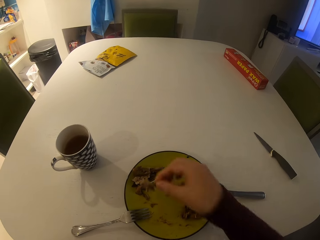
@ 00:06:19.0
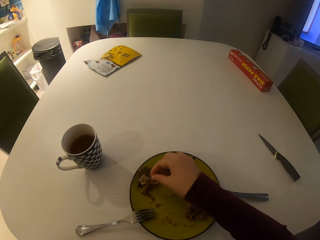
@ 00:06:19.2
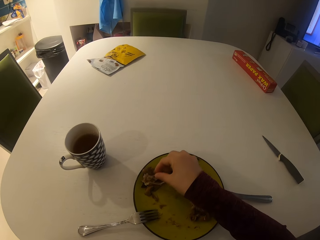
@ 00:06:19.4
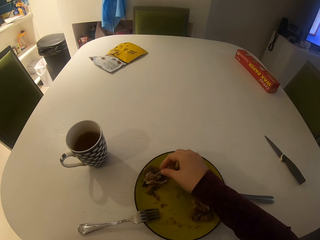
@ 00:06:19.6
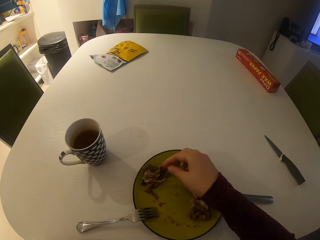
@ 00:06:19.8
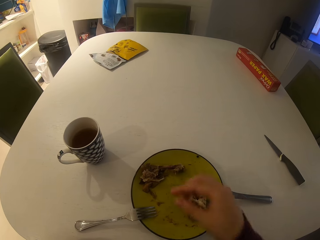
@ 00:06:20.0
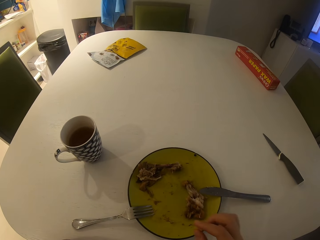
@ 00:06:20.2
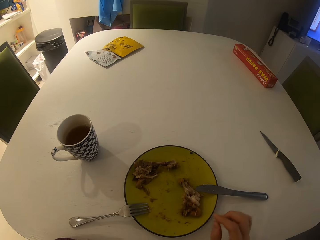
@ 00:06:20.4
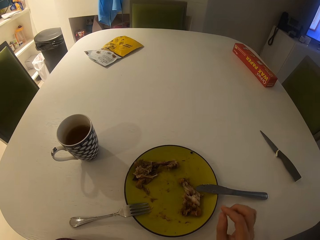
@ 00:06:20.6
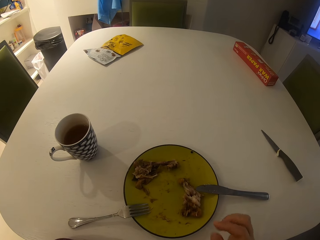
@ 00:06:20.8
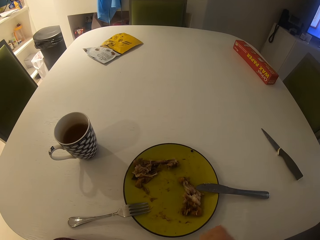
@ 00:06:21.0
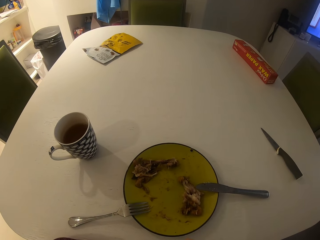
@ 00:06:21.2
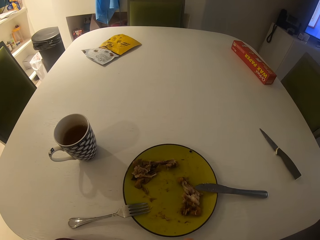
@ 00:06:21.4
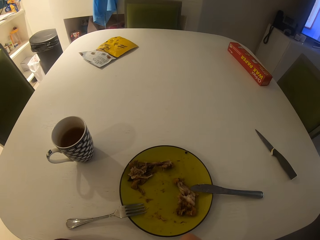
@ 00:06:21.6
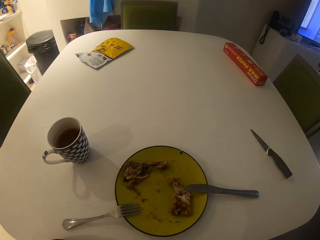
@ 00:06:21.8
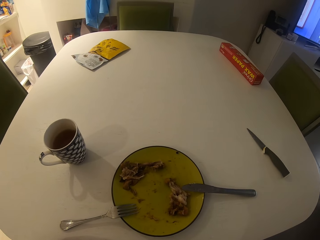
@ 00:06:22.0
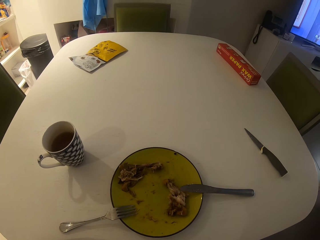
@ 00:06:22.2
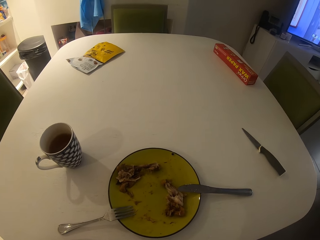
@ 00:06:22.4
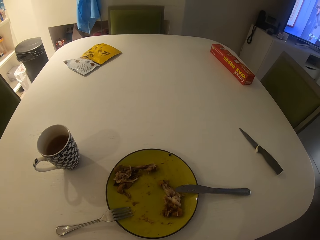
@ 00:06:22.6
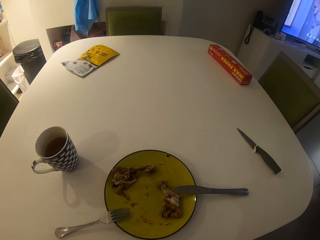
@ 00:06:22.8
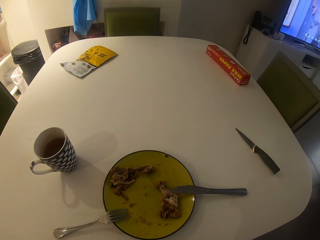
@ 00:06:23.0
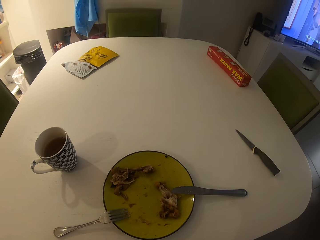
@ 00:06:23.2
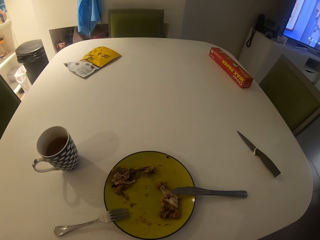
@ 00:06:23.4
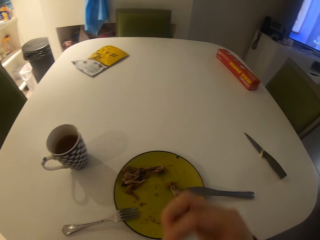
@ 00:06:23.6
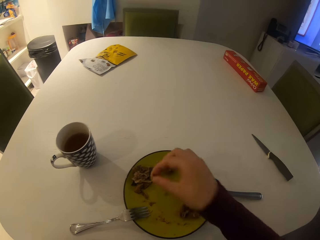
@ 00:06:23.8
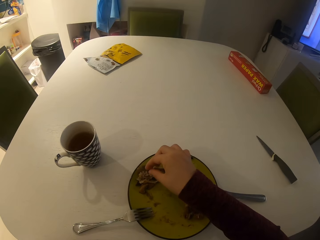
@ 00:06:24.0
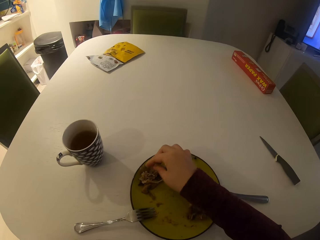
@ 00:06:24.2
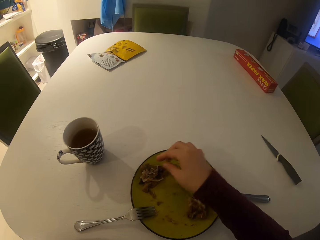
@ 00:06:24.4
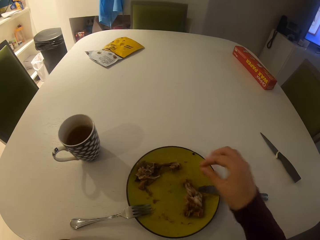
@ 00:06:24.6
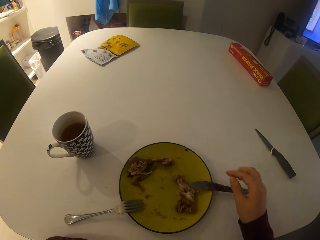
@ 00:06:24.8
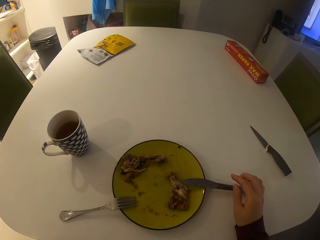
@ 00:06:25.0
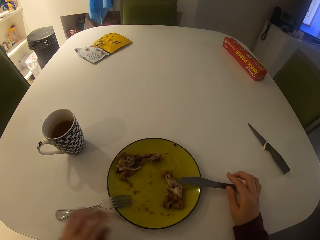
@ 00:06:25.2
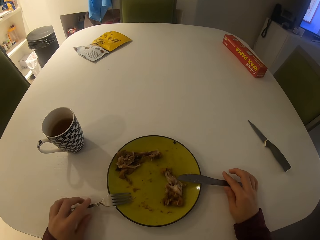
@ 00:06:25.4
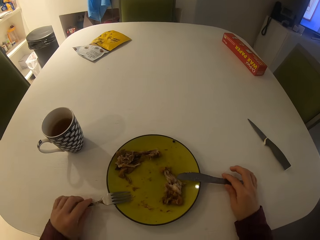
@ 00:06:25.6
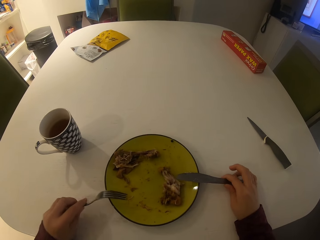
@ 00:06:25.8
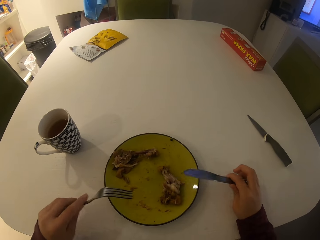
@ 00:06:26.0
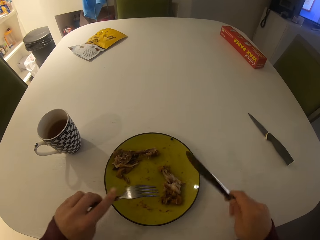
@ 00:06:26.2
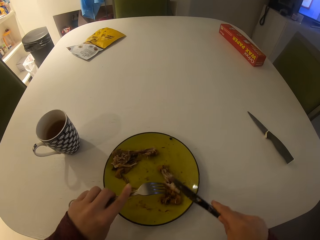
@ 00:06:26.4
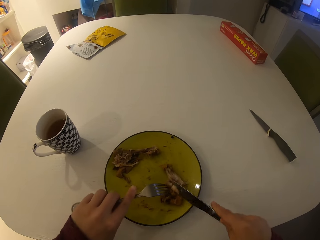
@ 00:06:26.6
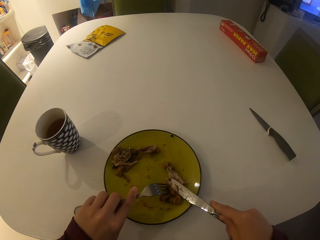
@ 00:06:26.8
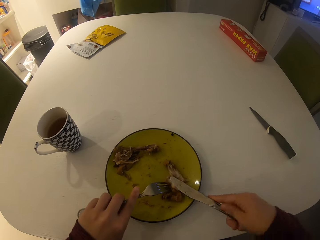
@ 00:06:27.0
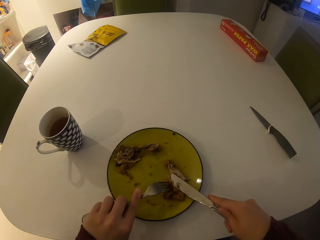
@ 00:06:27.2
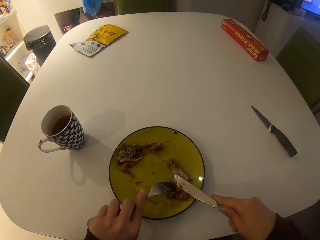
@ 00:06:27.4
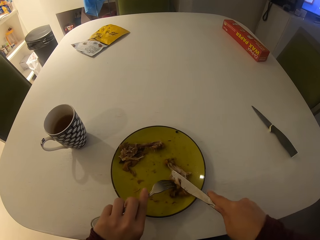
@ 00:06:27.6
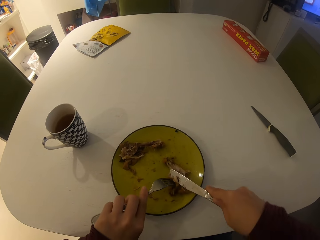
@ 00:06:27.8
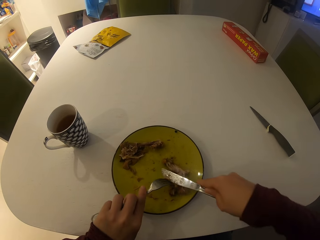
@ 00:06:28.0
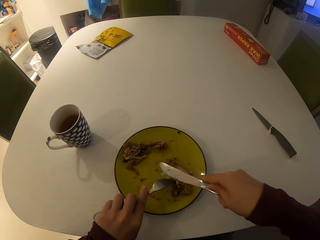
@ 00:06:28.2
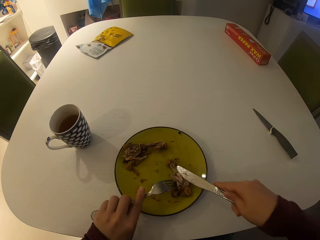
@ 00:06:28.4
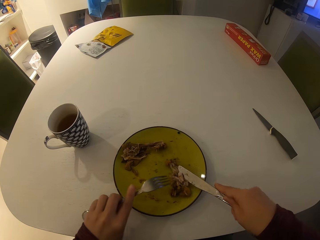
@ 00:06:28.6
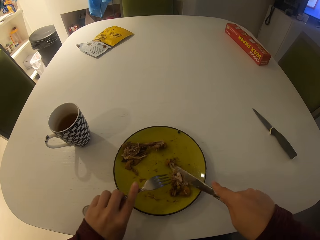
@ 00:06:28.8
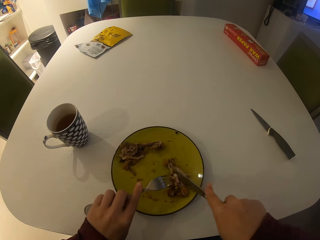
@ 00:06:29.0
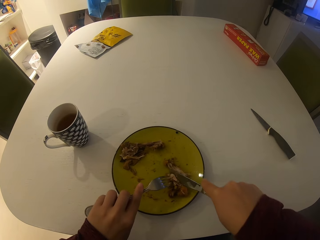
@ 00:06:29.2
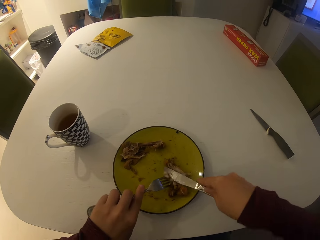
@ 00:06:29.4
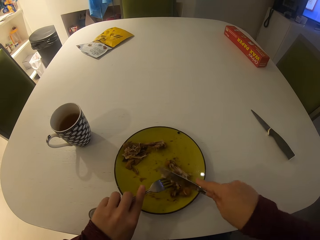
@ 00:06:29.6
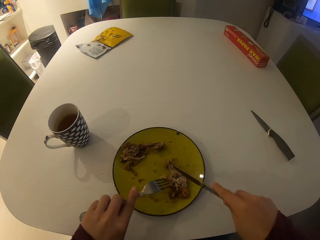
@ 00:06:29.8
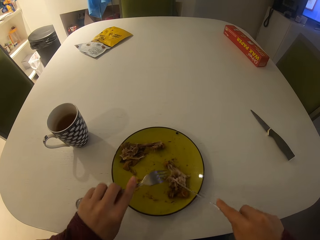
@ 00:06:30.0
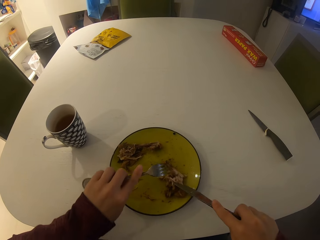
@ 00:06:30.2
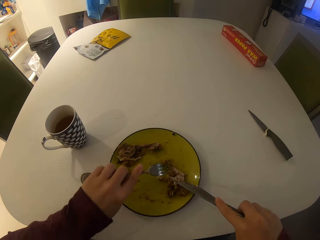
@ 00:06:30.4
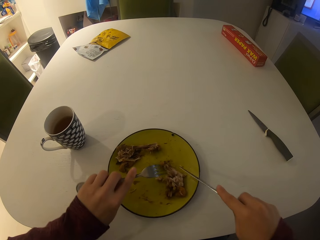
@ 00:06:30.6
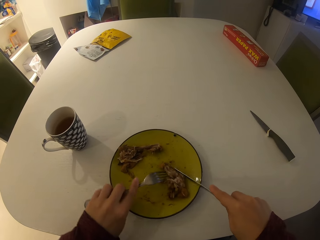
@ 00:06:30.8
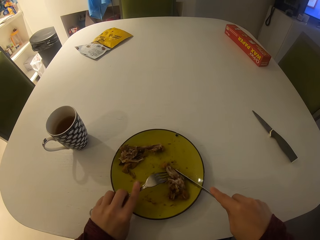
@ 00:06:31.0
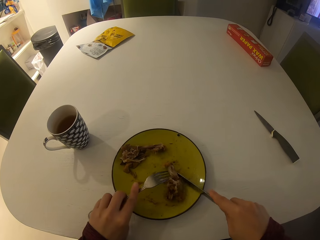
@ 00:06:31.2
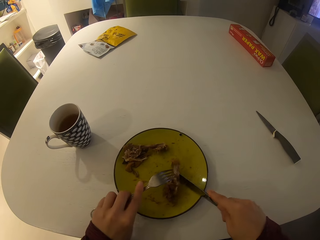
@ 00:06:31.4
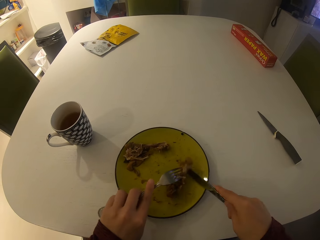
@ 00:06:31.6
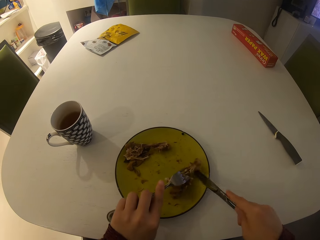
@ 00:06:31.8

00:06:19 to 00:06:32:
The camera wearer drops a bone in her right hand on the plate. She turns around the room. She puts a bone on the plate. She grabs the table knife with her right hand and grabs the fork with her left hand. She cuts chicken with the fork and the table knife. She gathers food.

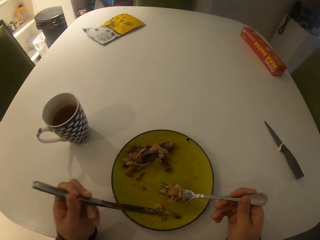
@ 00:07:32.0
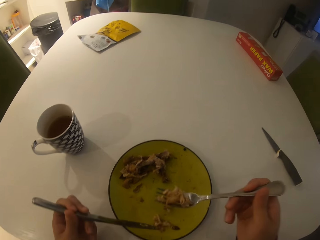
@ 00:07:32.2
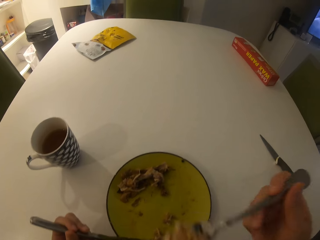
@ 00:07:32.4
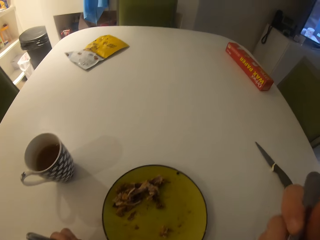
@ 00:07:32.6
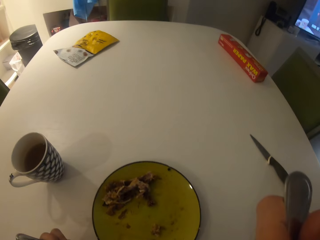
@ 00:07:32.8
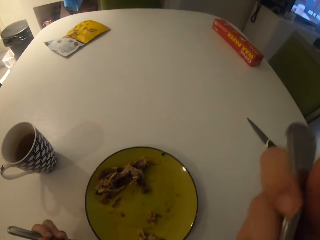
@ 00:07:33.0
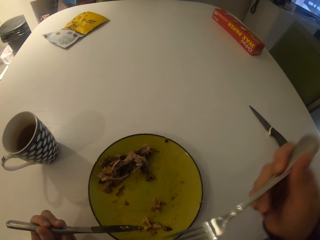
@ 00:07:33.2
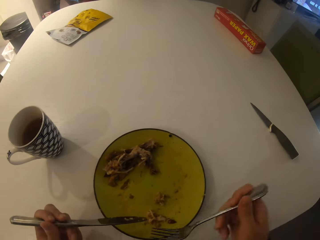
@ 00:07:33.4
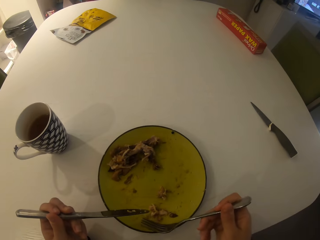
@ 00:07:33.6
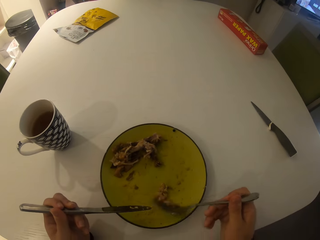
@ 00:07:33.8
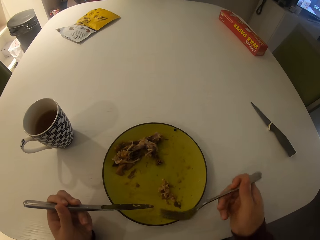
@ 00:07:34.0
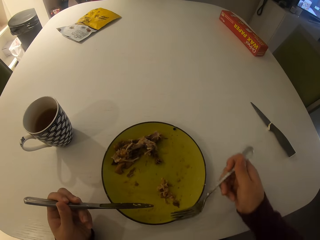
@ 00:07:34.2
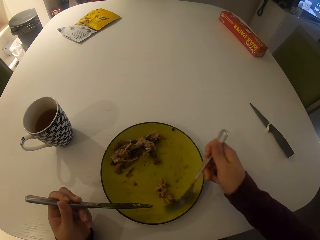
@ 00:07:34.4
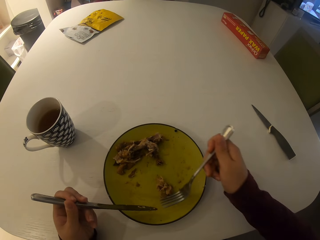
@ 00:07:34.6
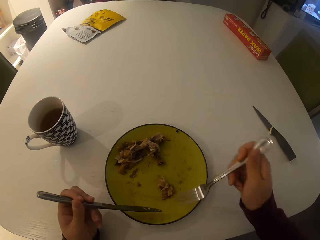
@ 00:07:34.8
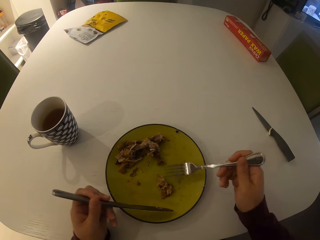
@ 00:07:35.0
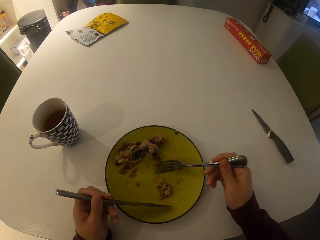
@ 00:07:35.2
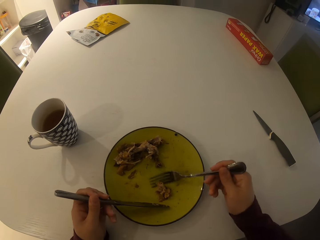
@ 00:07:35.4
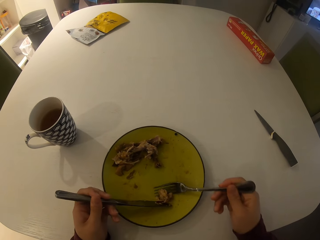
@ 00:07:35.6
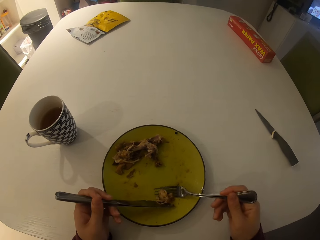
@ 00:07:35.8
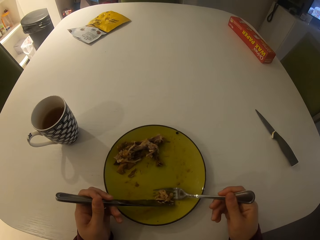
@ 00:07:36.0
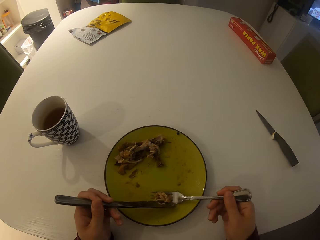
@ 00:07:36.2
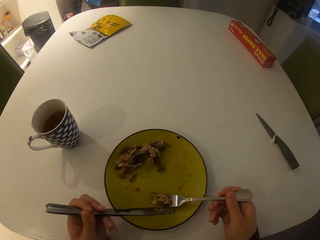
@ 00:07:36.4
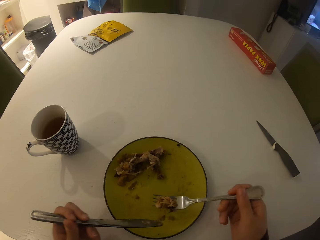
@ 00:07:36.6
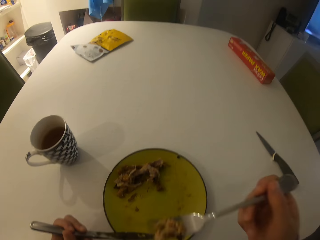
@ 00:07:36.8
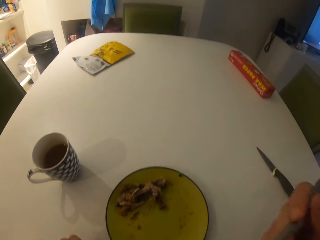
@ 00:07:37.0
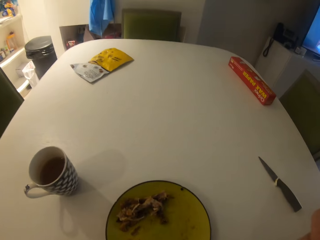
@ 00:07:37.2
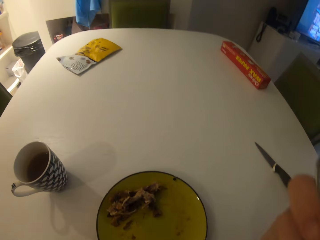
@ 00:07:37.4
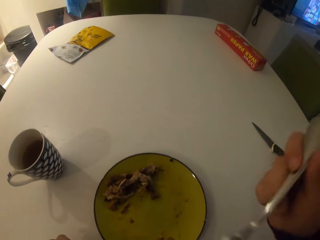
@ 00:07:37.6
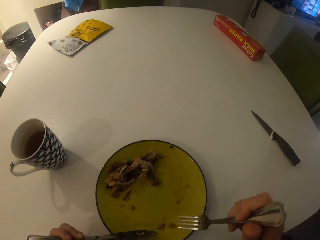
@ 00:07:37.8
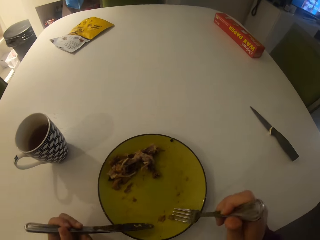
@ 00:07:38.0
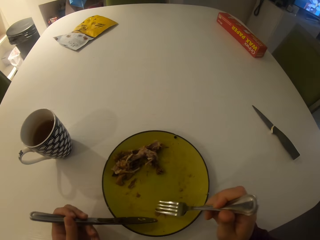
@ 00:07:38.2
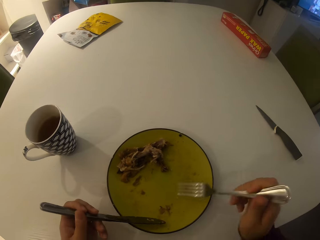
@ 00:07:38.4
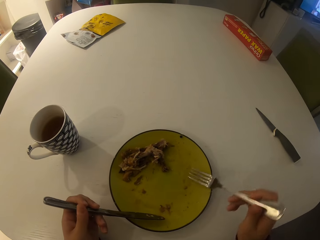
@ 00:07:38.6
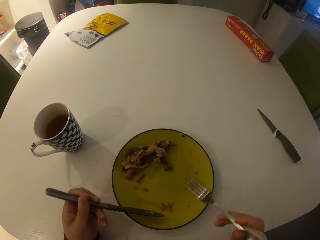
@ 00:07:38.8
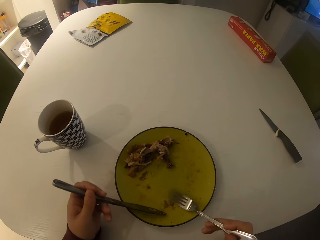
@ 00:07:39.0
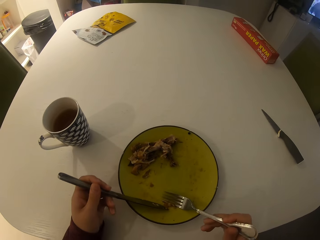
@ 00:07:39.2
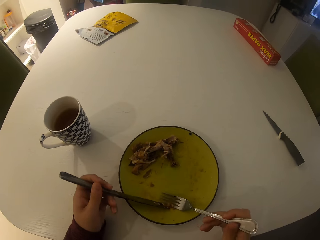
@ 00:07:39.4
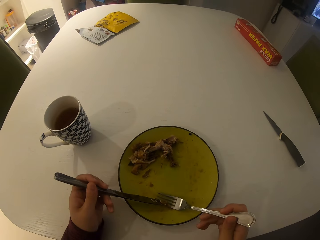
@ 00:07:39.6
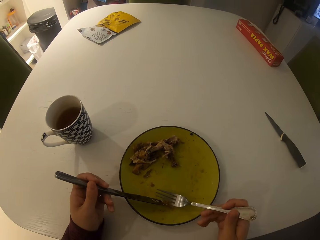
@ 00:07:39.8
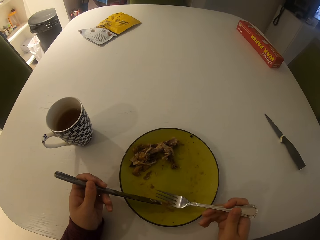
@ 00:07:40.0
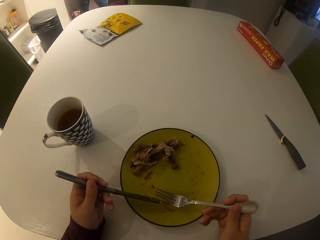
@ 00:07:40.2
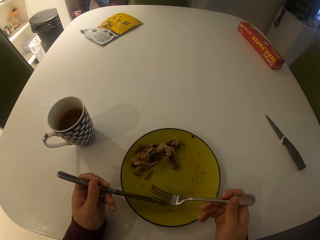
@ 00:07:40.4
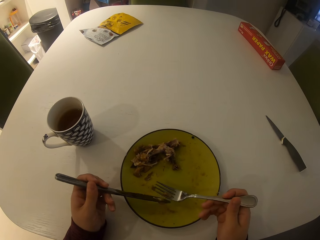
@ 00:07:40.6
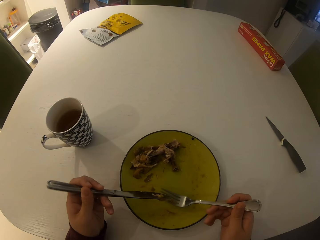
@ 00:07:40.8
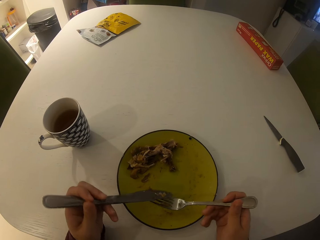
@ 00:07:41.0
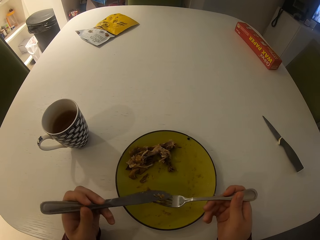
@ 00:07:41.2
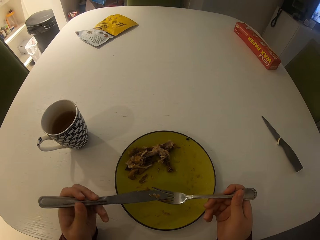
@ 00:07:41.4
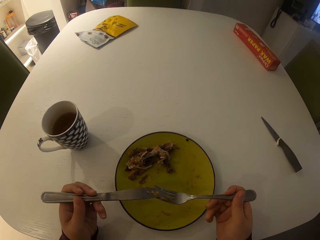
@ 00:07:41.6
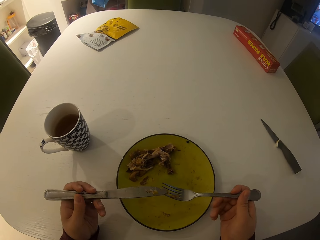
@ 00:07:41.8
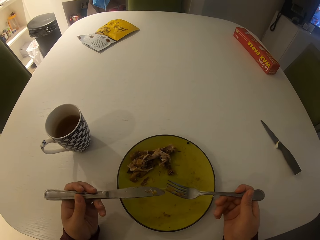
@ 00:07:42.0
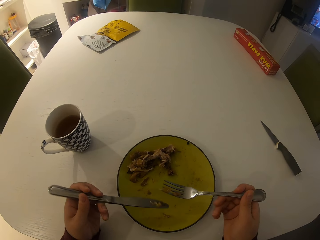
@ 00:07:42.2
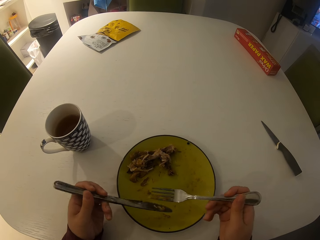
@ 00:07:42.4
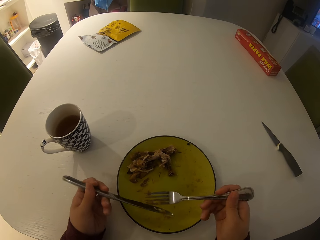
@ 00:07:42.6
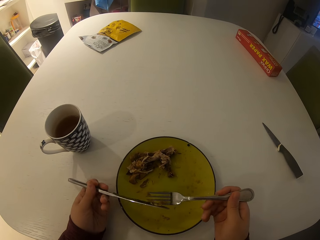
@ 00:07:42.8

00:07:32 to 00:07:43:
The camera wearer eats food. They gather the food. They scoop the food. They eat the food. They gather the food. They scoop the food.
